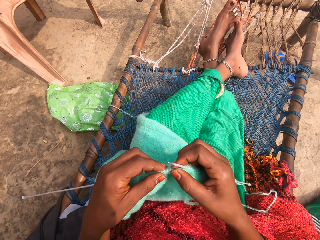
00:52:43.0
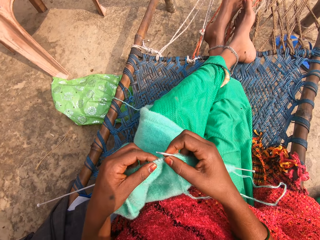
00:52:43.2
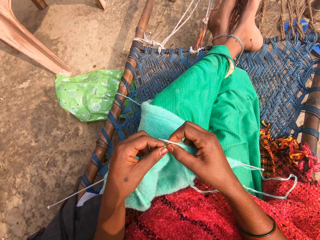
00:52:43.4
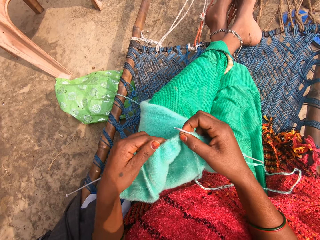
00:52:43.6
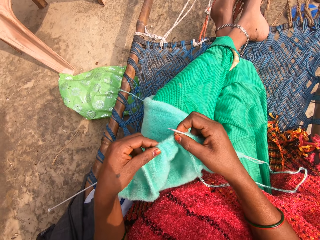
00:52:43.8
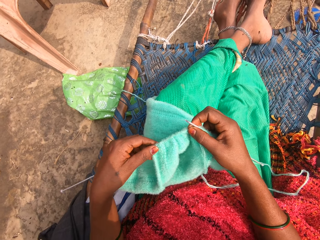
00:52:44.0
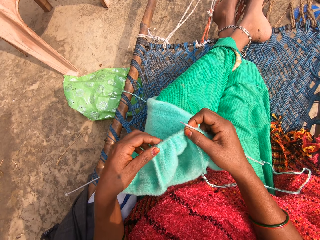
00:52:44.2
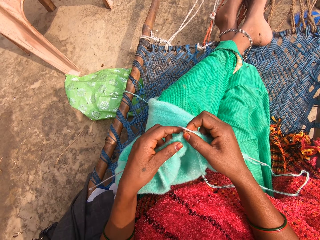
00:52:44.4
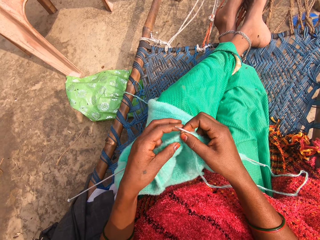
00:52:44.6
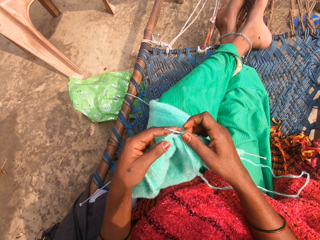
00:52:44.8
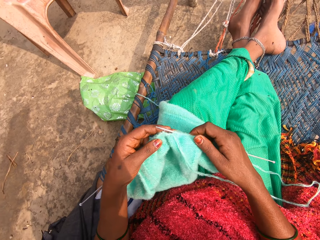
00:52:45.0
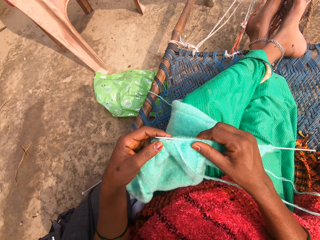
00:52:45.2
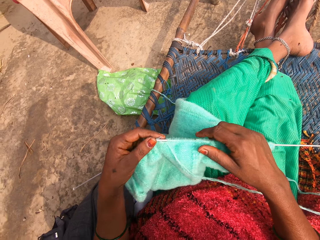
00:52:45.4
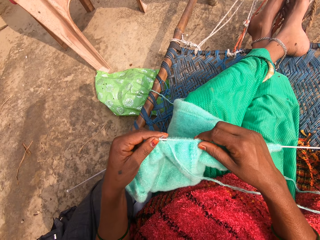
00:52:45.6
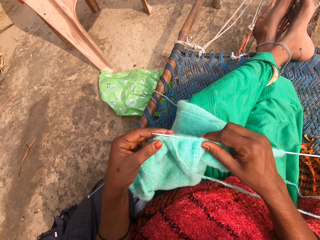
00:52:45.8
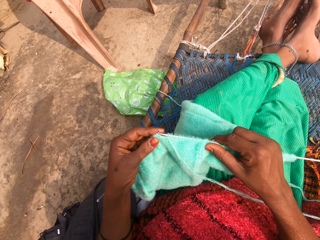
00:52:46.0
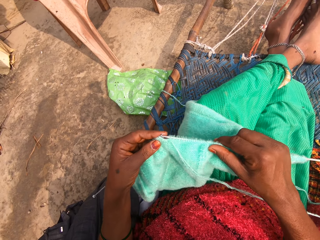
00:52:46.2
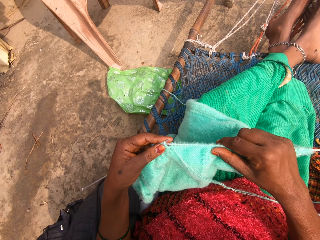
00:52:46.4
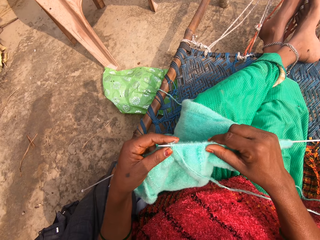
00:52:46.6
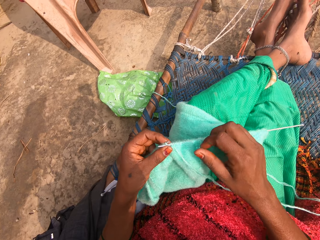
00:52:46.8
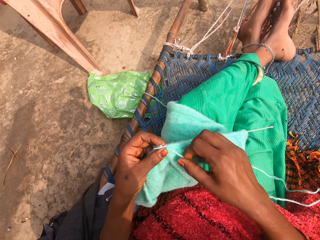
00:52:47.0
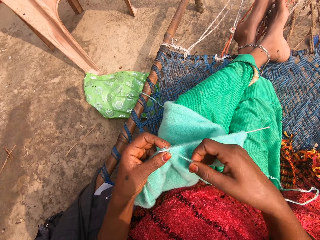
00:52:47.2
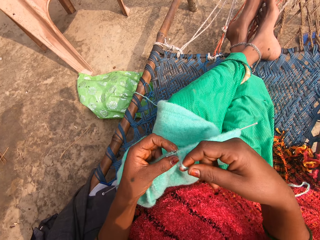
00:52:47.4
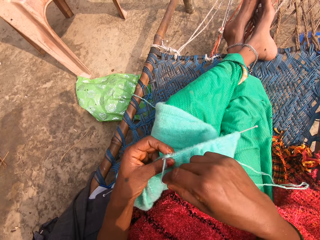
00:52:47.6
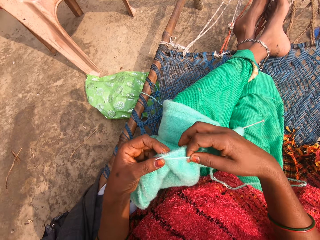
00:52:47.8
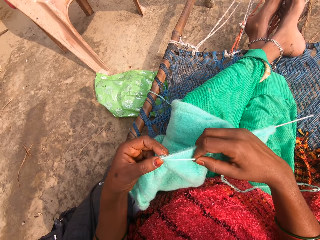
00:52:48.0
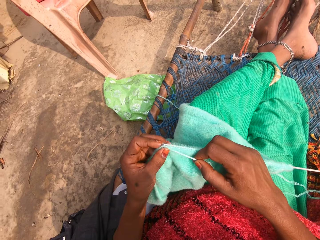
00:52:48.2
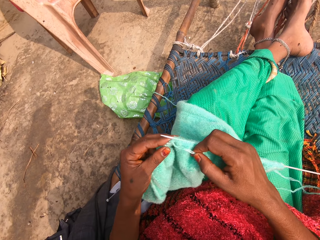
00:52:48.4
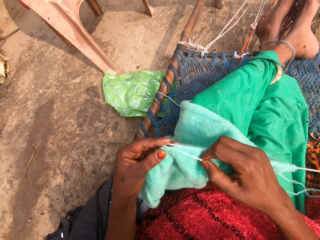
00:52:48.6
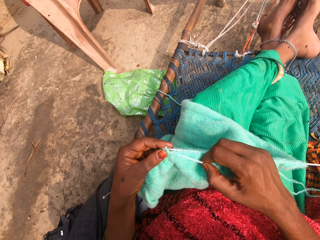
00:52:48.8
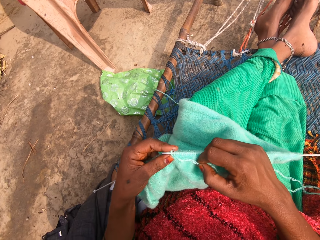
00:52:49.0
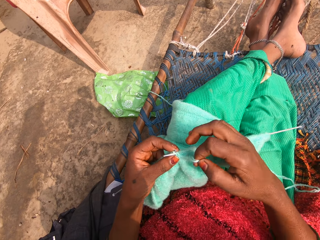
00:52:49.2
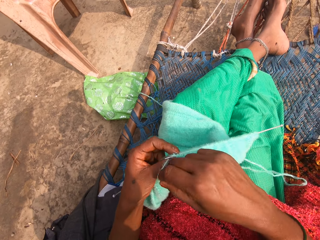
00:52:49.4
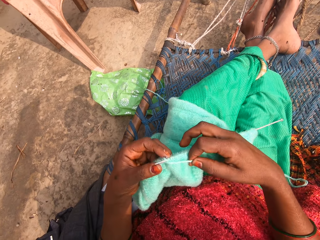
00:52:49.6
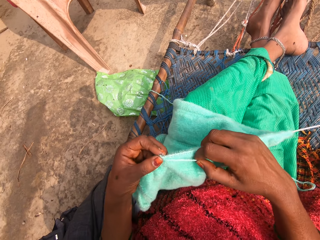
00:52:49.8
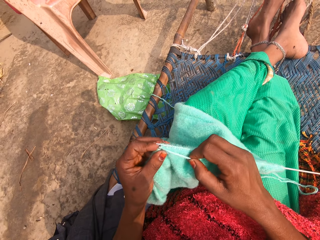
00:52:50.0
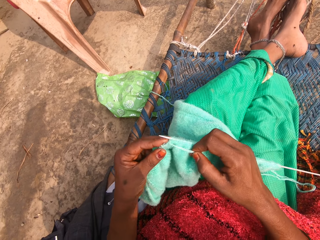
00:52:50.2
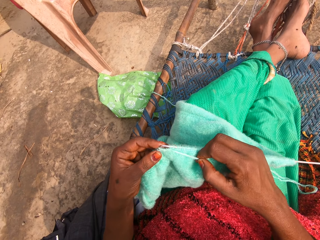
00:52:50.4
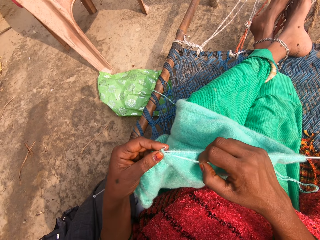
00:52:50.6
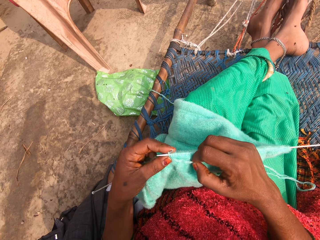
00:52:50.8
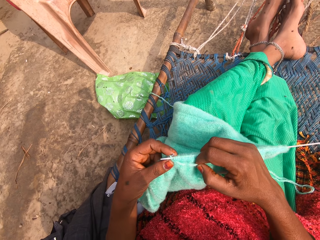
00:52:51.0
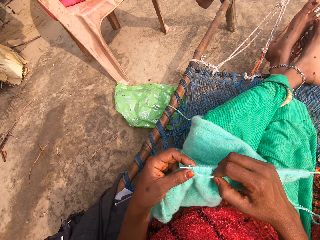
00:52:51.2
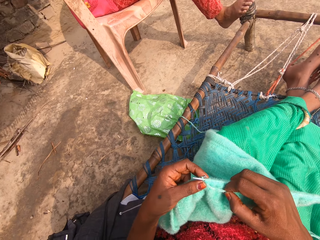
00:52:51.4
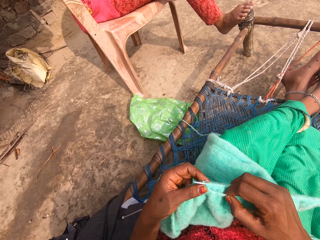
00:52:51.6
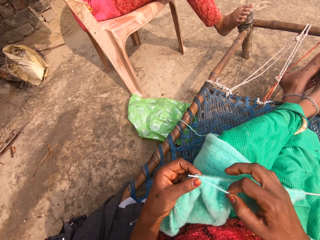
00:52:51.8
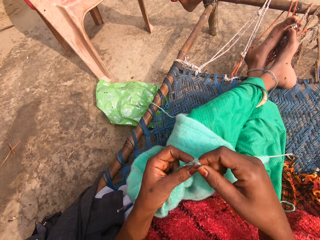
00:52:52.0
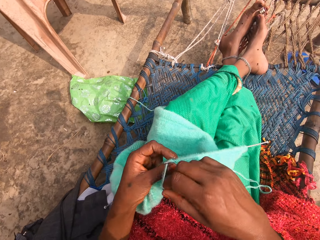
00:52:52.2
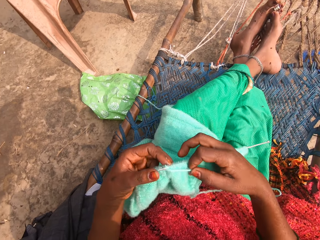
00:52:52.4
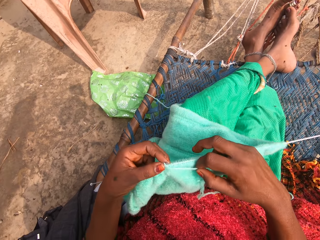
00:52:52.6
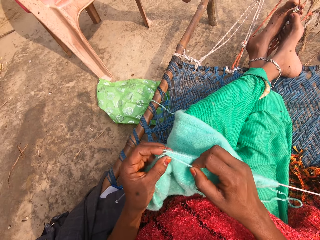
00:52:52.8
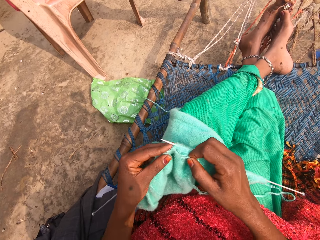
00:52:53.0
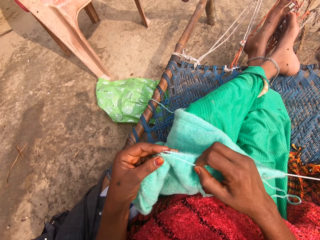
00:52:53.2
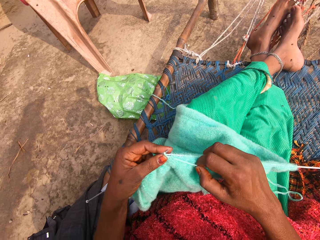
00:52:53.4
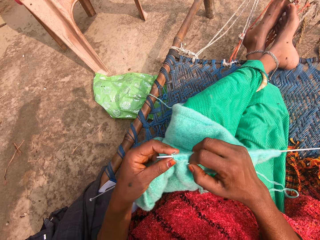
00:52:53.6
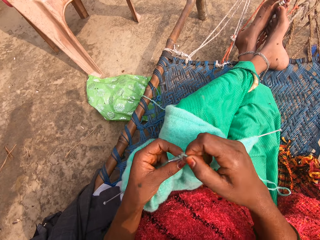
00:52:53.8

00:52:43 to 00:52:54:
The camera wearer moves the fabric. They pick up the fabric. They push the fabric. They adjust the fabric. They put the knitting needle in the fabric. They weave the fabric. They hold the yarn. They roll the yarn around one of the knitting needles. They knit the fabric with the knitting needles. They roll the yarn around one of the knitting needles. They knit the fabric with the knitting needles. They roll the yarn around one of the knitting needles. They knit the fabric with the knitting needles.

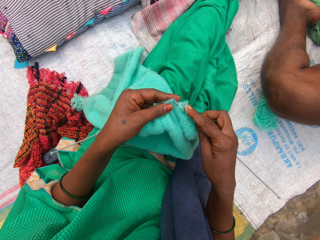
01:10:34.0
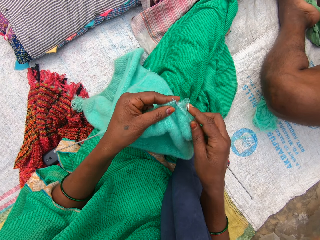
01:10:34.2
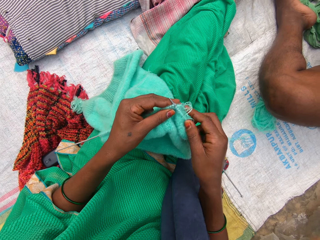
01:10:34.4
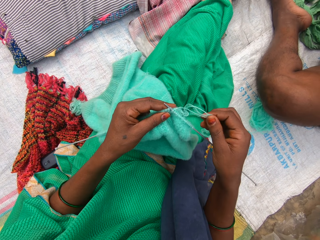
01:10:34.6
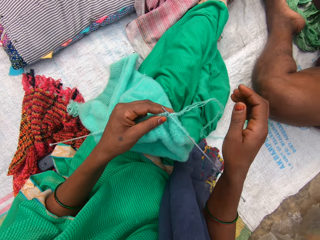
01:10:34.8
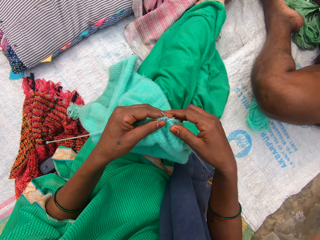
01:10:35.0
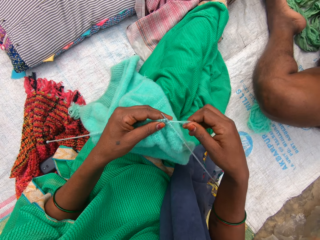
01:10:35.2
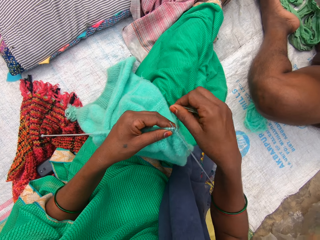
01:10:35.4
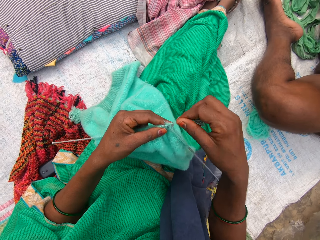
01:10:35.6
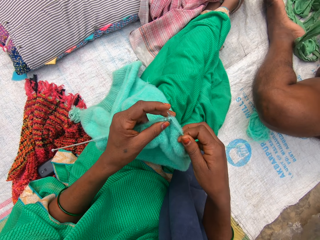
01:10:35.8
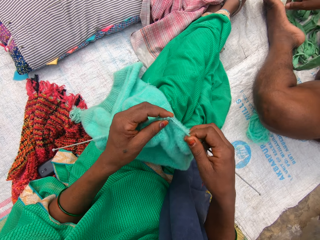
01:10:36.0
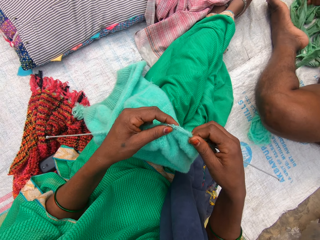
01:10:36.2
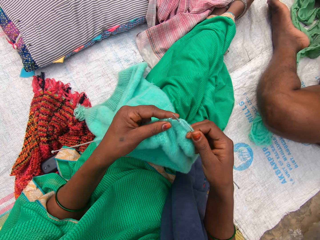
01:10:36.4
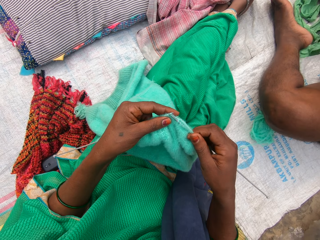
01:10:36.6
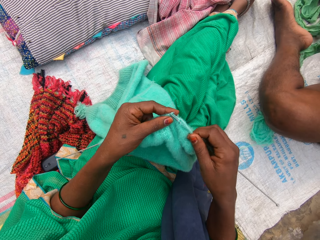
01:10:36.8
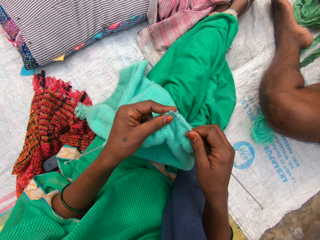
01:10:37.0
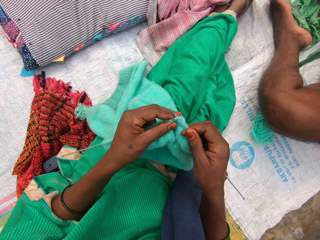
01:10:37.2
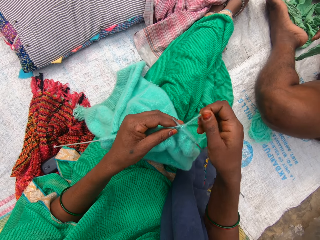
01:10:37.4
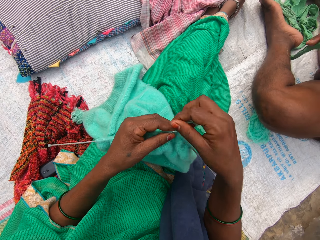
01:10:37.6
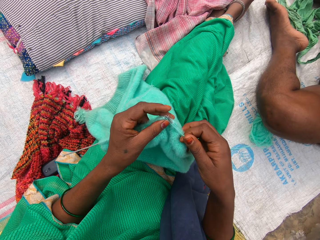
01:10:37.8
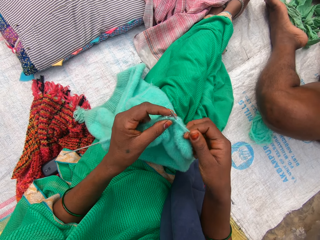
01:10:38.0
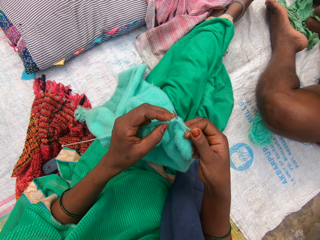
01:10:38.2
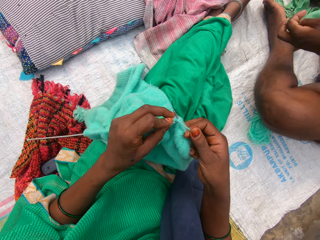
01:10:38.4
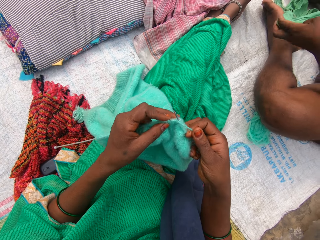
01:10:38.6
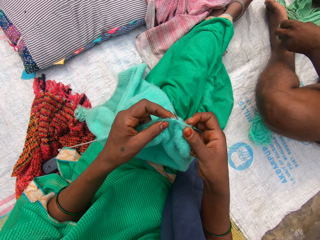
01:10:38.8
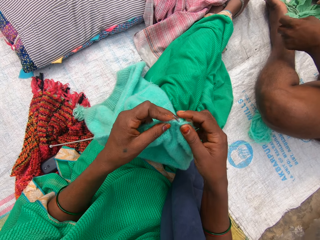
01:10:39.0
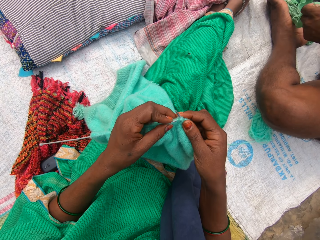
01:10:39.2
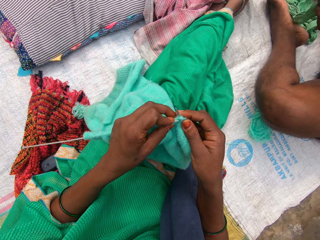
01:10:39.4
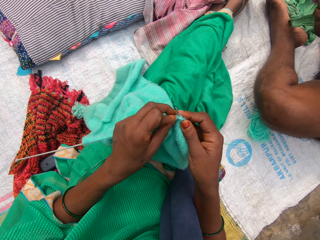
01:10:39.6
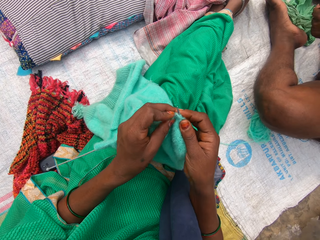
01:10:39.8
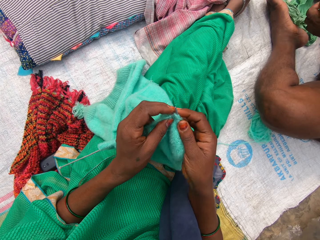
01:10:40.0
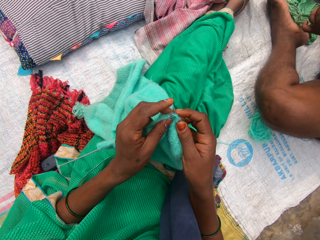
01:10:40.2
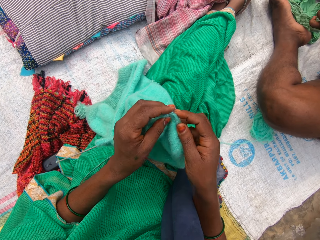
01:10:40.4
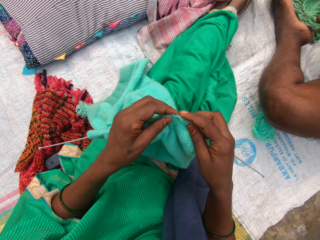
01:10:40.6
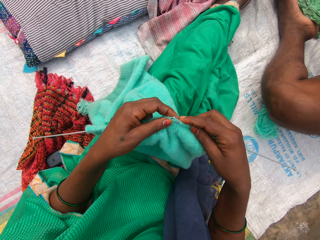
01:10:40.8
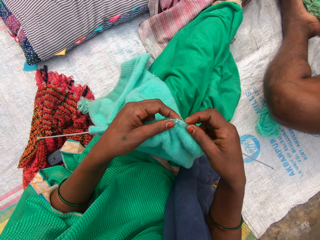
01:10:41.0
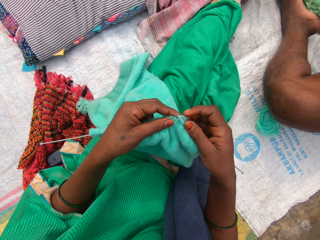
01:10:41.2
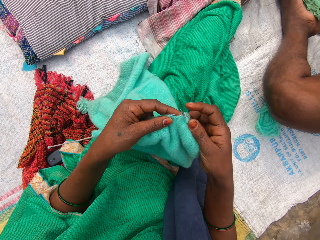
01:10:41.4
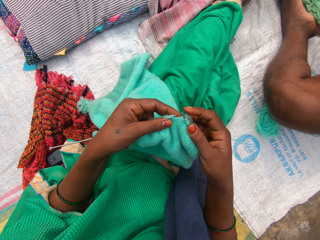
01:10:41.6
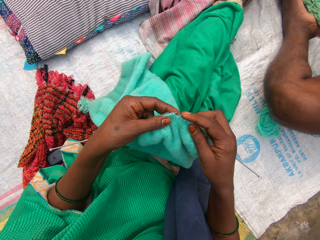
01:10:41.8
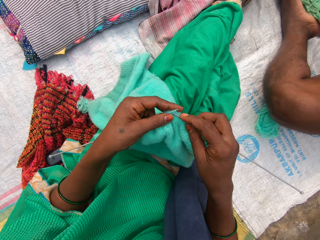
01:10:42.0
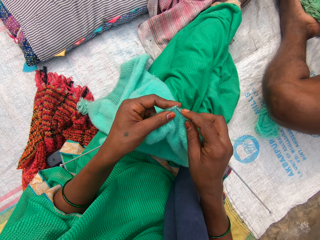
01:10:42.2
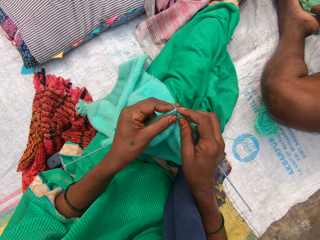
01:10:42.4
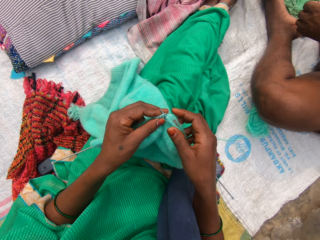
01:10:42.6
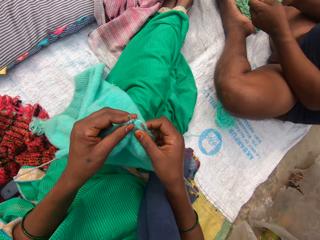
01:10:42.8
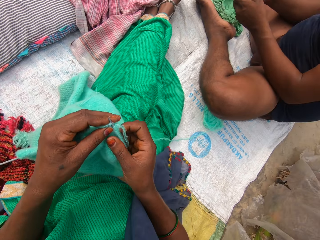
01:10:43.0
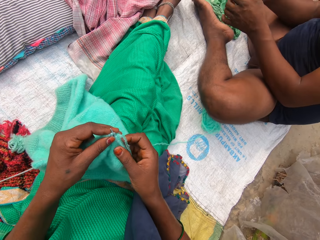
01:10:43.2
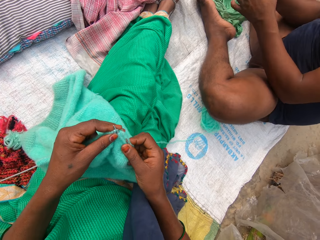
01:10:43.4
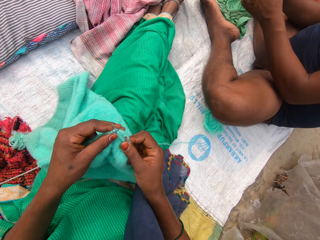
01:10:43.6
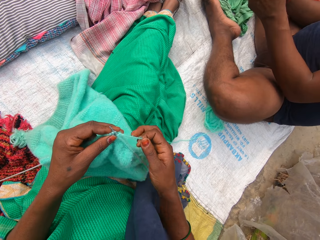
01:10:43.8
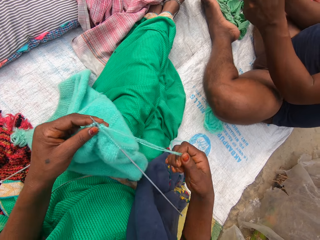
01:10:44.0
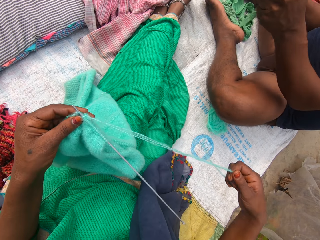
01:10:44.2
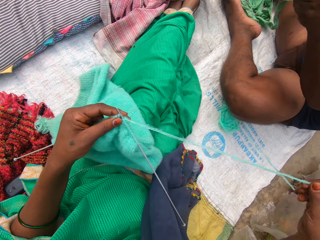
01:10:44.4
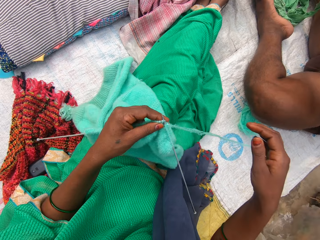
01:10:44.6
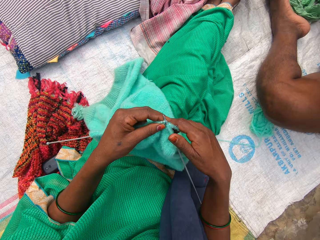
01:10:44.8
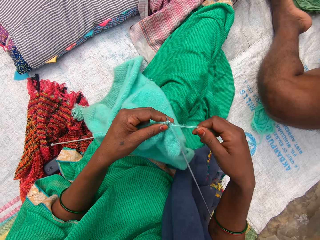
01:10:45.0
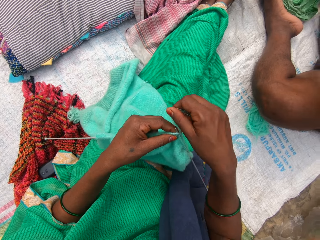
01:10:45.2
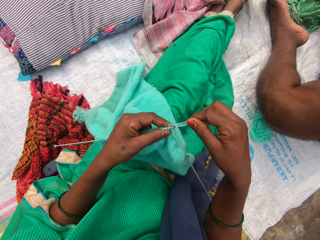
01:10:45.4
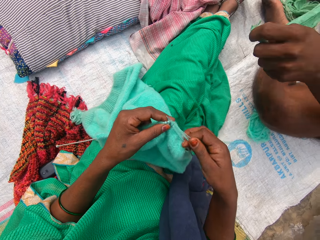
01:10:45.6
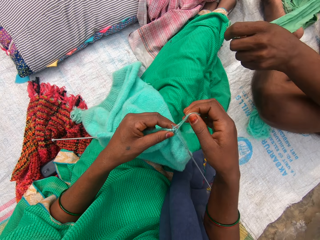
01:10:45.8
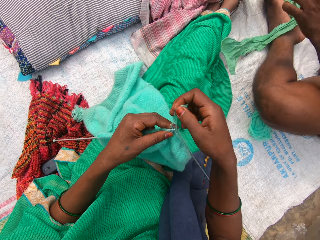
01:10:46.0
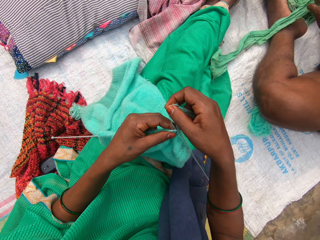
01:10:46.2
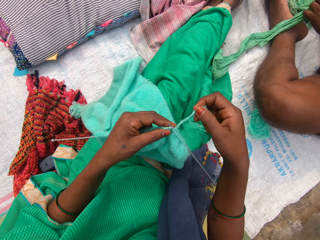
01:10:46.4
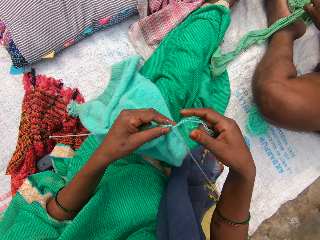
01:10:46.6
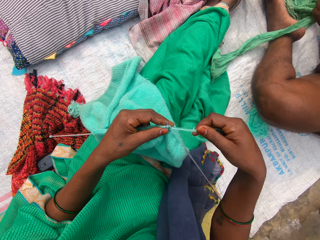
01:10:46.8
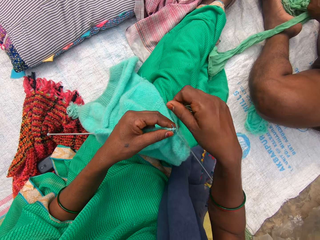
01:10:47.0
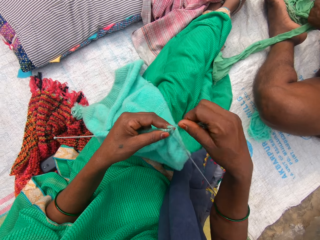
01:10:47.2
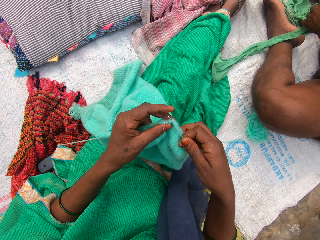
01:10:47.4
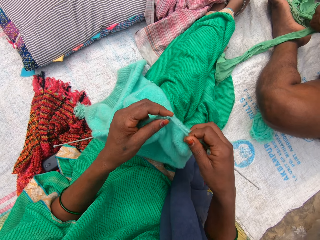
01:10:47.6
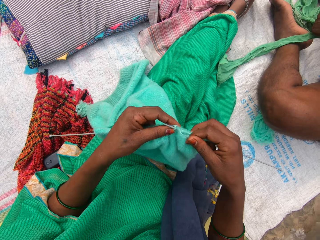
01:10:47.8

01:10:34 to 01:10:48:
A person aligns a cloth. The camera wearer knits a fabric of yarn with a crochet. The person tears the cloth. The person knits the fabric. The camera wearer knits the fabric.
